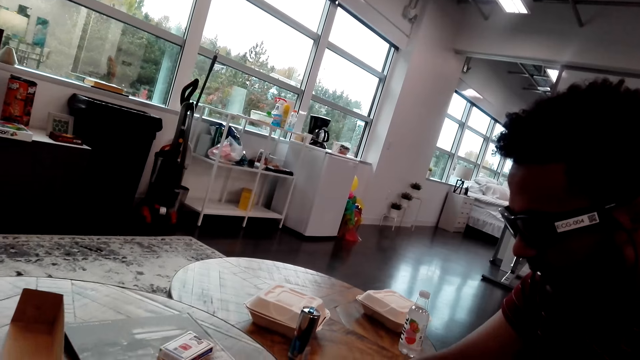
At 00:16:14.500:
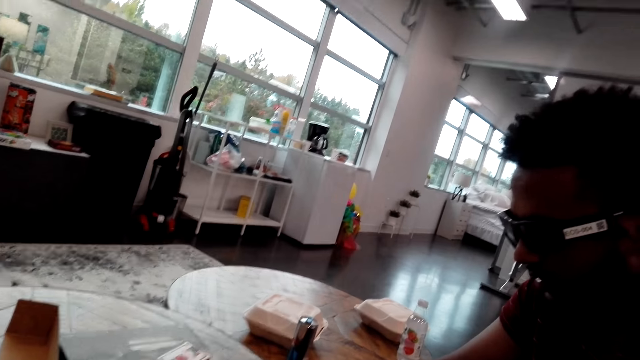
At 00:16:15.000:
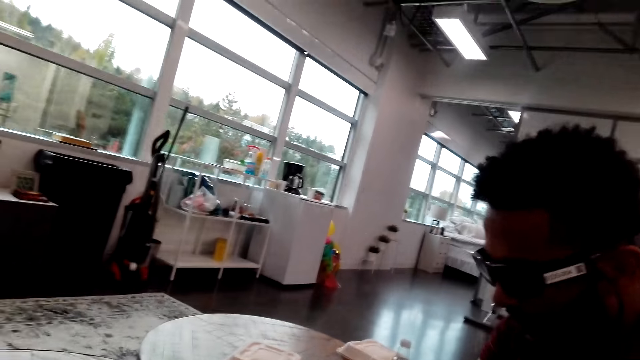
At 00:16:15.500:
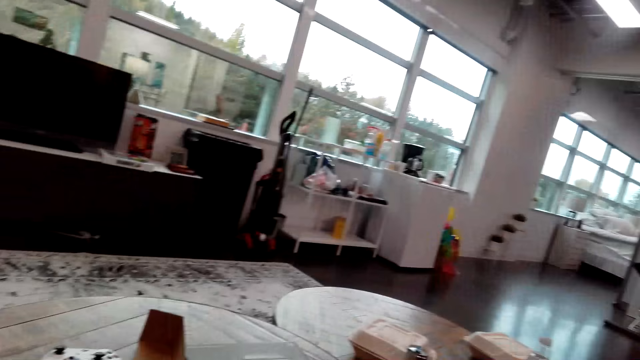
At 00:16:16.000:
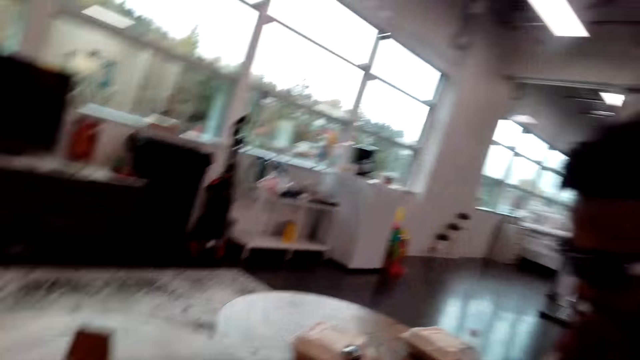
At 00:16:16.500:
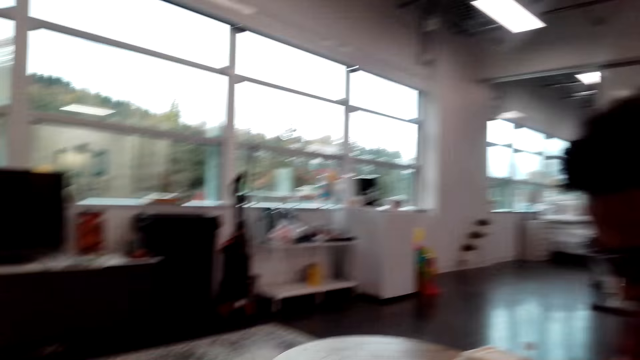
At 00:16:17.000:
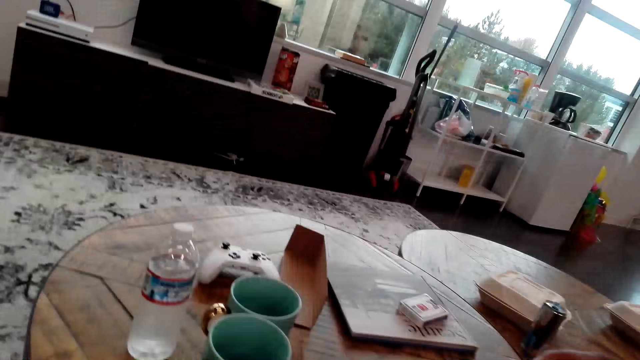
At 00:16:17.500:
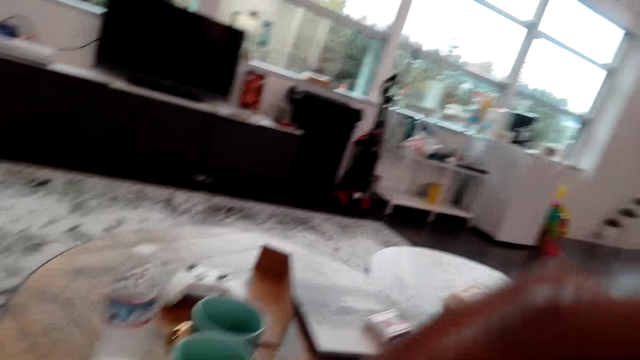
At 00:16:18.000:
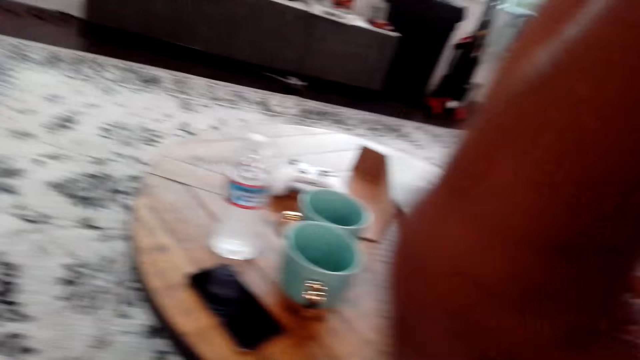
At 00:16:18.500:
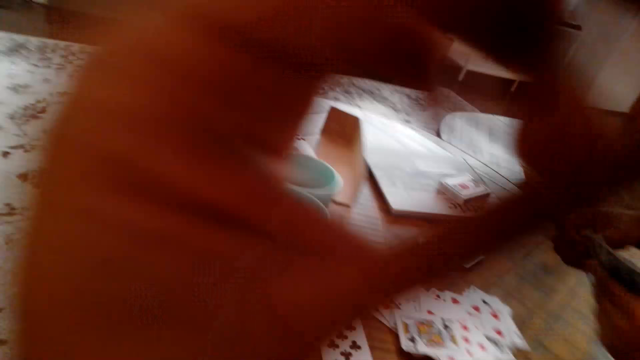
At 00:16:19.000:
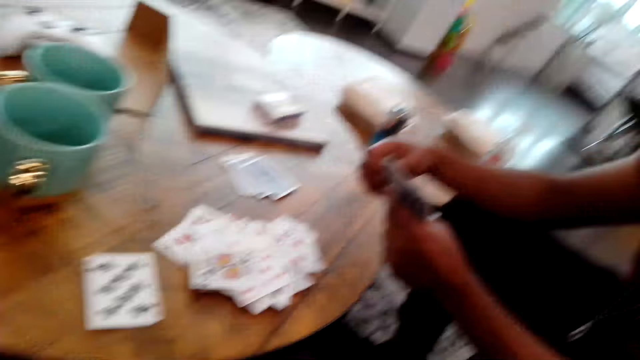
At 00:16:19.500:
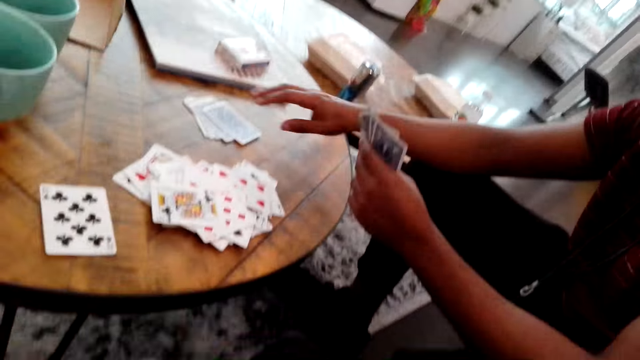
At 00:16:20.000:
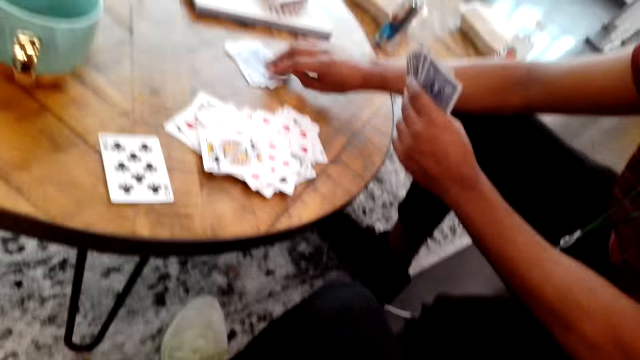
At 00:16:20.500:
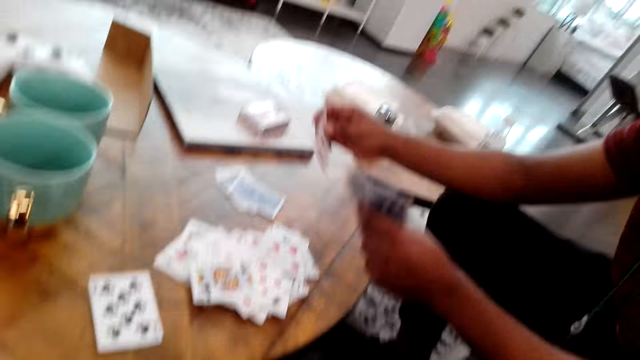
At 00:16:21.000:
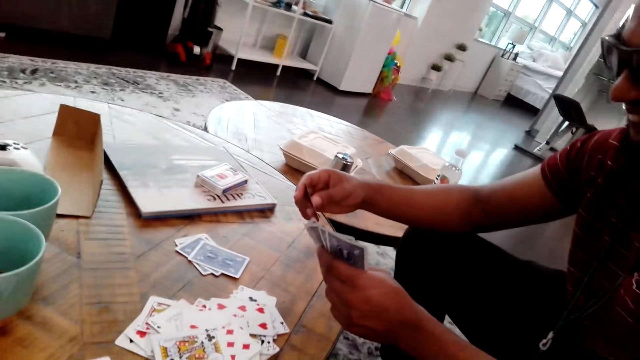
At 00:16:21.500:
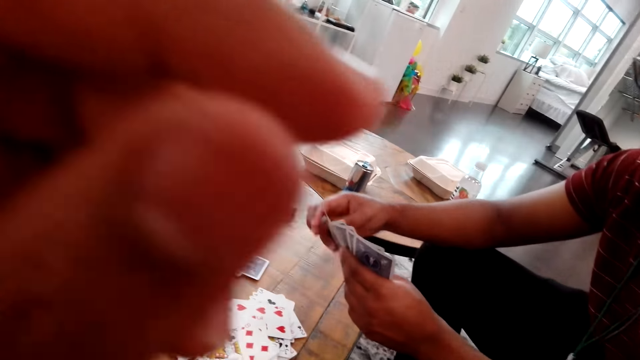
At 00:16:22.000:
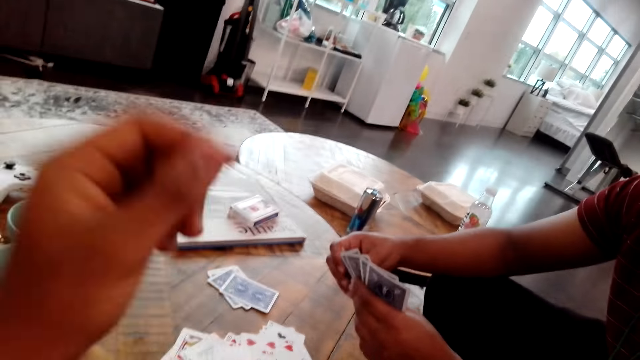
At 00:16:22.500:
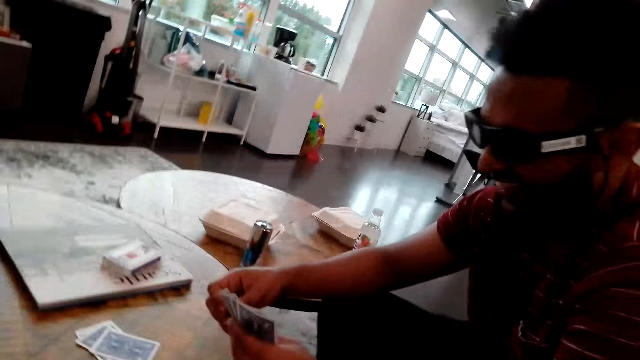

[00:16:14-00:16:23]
The man plays a card. The camera wearer raises a hand. The man picks up a card and touches the playing cards. The camera wearer lowers the hand. The man puts the card on other cards.

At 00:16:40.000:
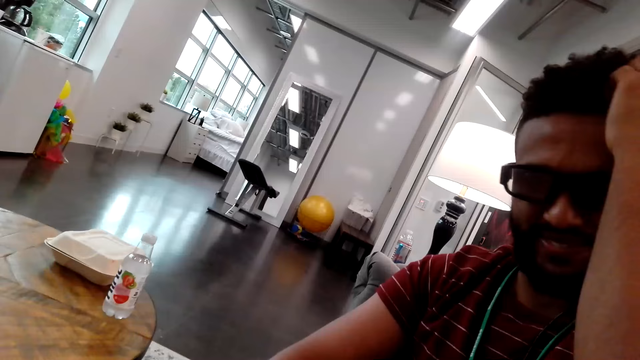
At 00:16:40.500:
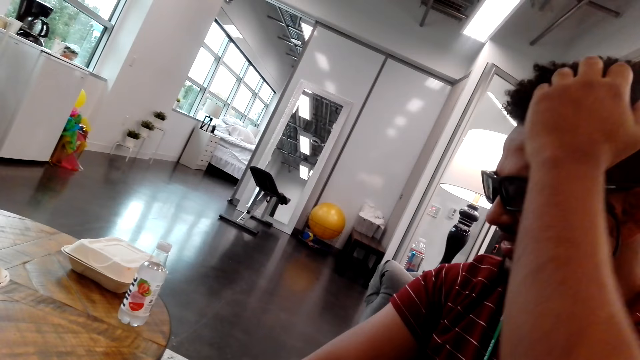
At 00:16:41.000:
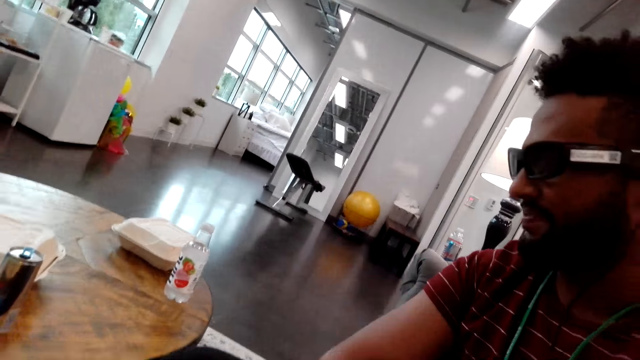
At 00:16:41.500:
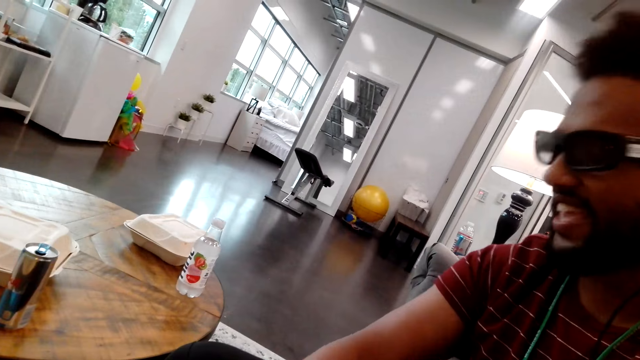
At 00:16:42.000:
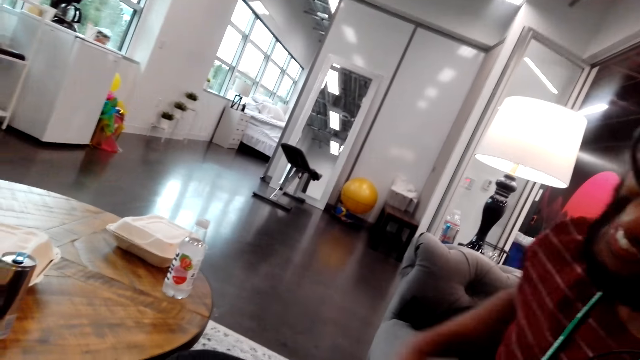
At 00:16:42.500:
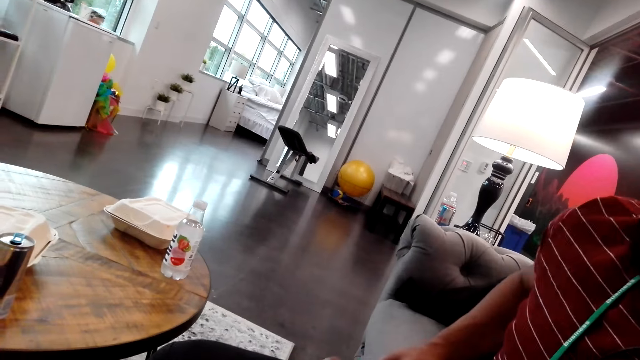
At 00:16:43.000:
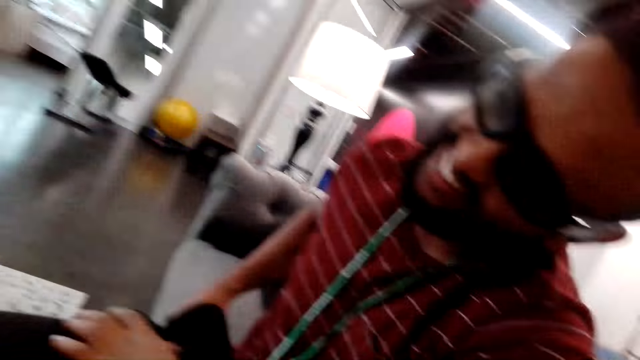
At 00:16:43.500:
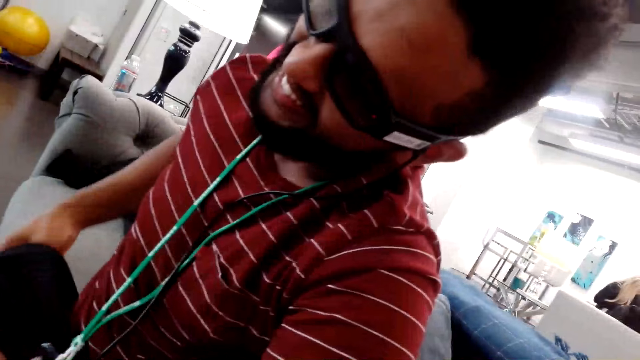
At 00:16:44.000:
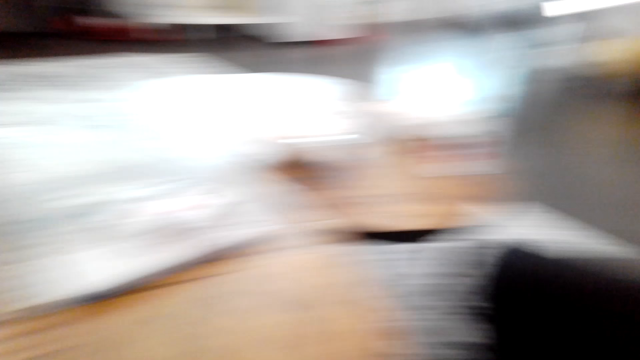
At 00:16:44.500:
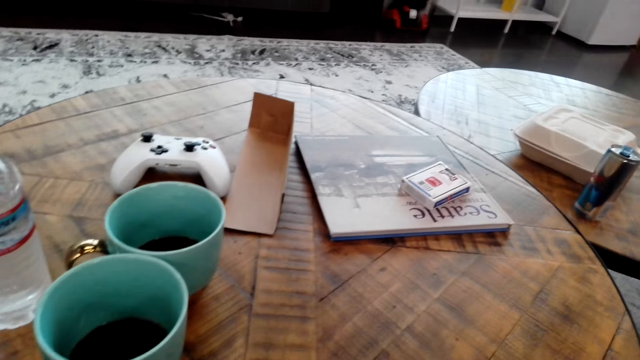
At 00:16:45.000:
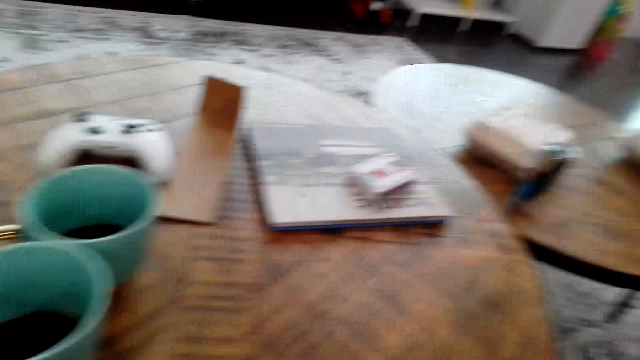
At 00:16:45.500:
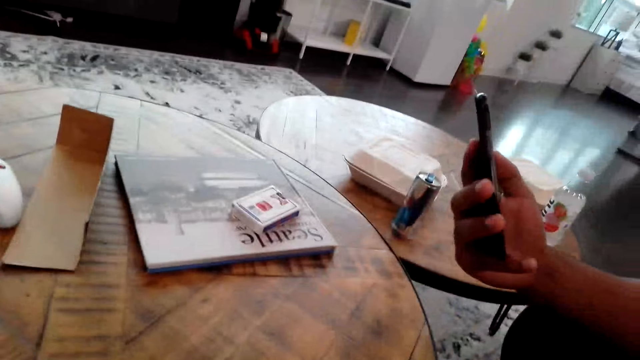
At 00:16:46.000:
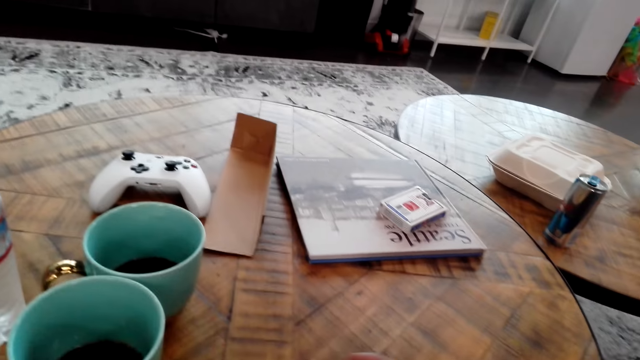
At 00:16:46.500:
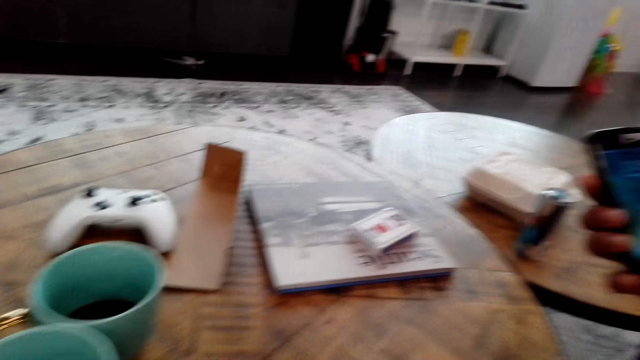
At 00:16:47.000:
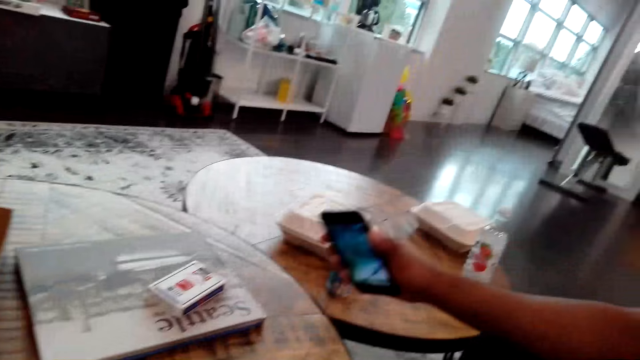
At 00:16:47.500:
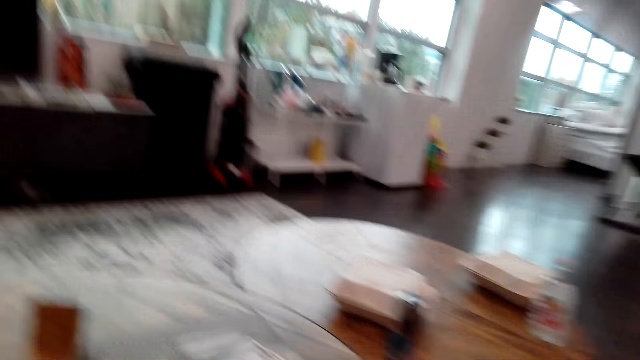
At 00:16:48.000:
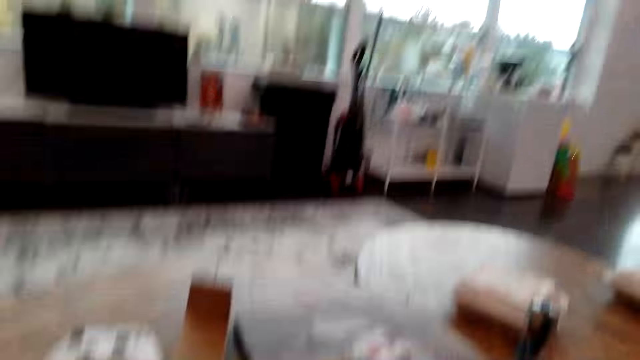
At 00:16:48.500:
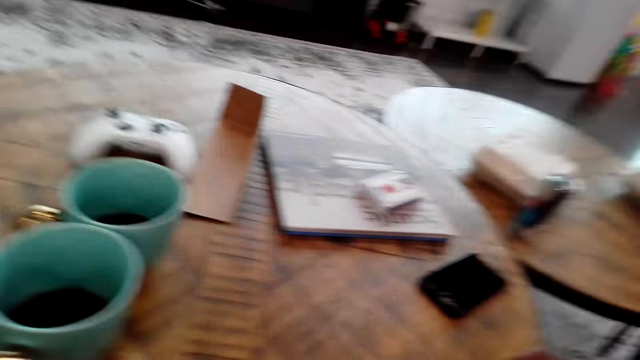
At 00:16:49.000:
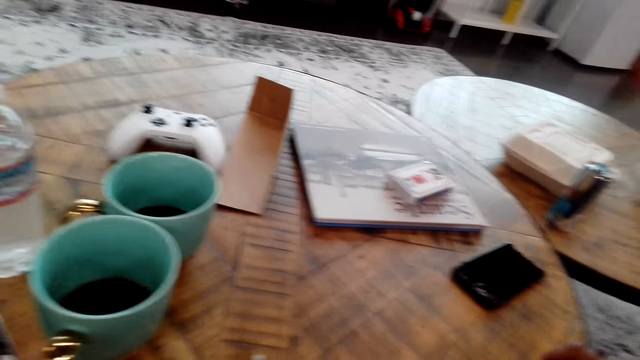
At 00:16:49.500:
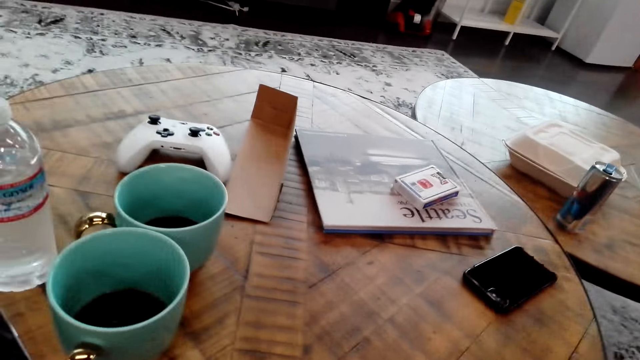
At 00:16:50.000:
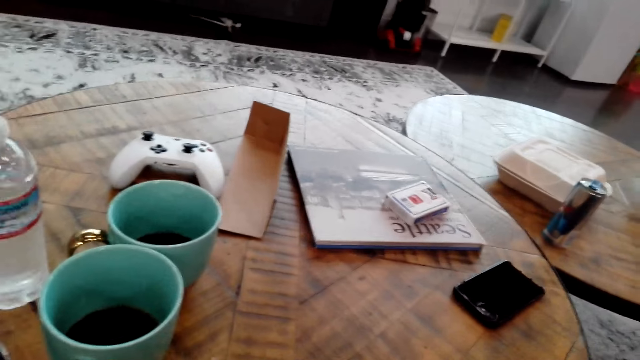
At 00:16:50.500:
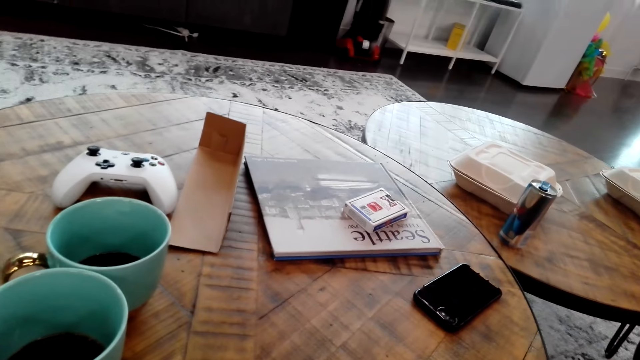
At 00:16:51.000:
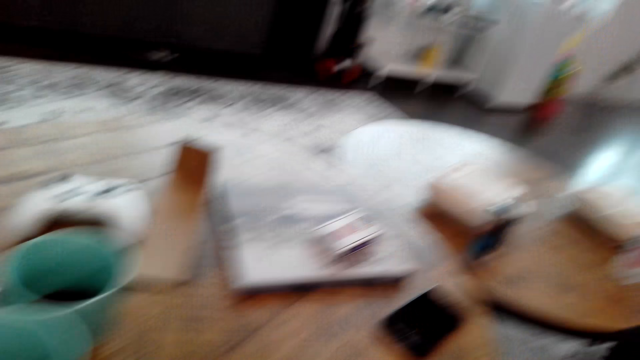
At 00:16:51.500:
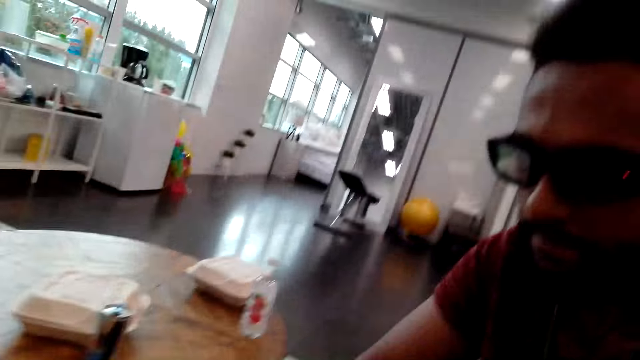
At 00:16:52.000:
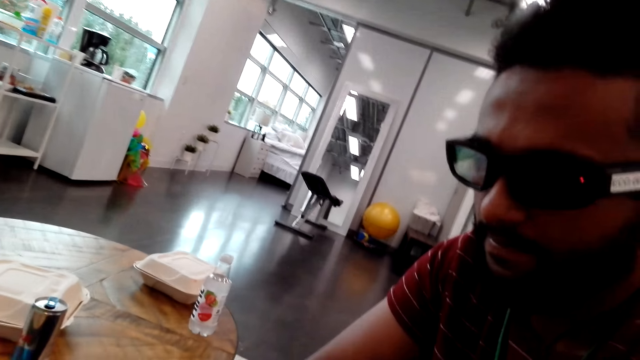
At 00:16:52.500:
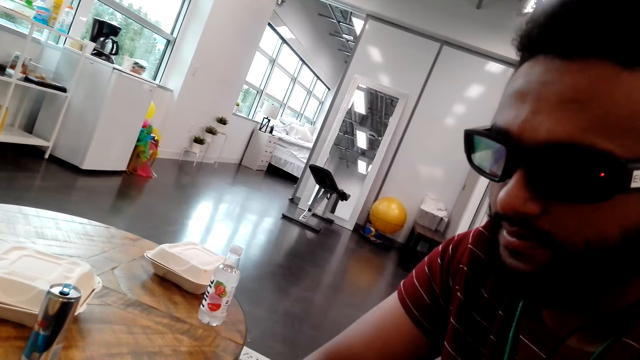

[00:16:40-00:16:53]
The man scratches his hair. He lowers his hand. He lowers the hand again. He touches a pocket, picks up a phone from the pocket and touches the phone. He puts the phone on the table.
